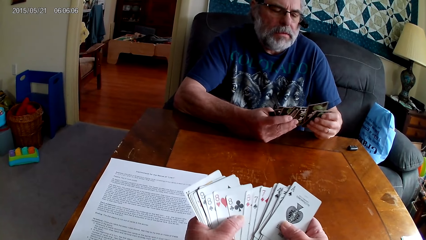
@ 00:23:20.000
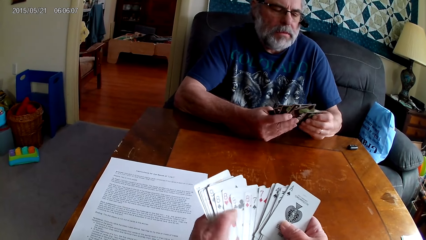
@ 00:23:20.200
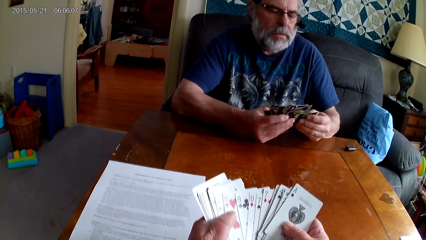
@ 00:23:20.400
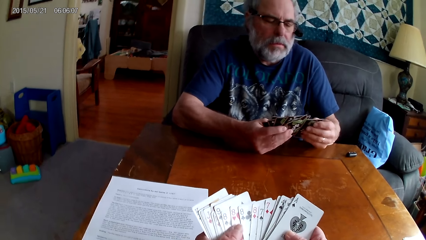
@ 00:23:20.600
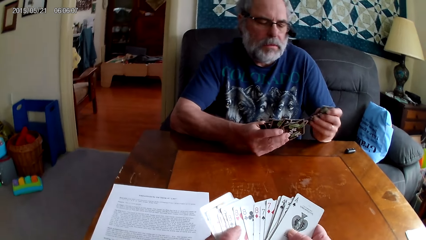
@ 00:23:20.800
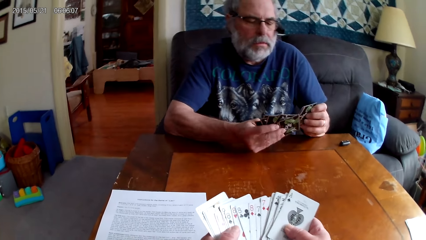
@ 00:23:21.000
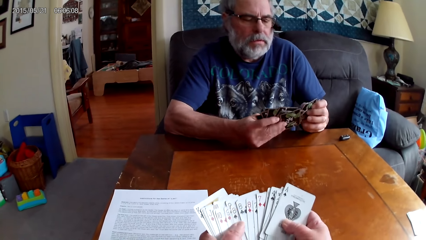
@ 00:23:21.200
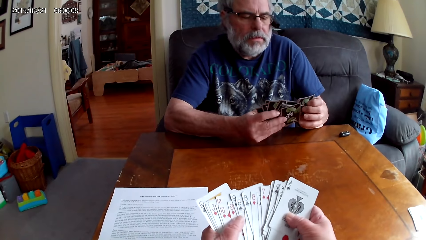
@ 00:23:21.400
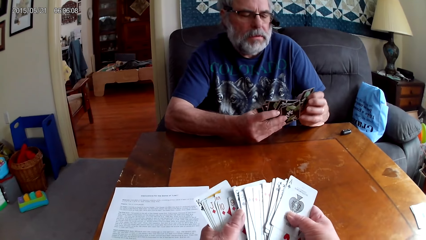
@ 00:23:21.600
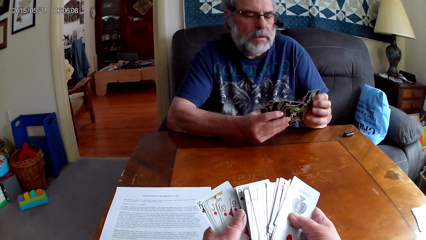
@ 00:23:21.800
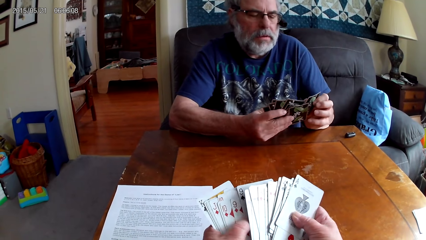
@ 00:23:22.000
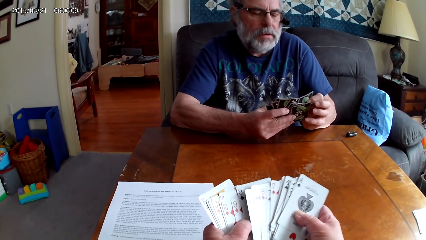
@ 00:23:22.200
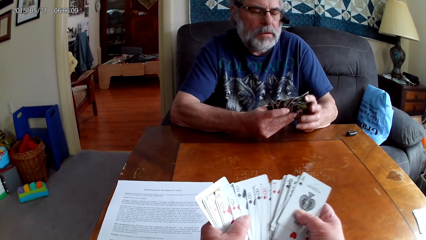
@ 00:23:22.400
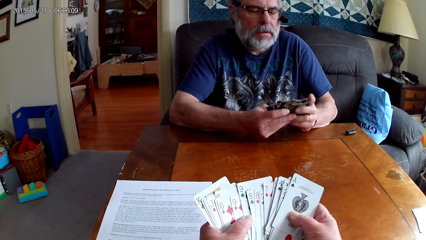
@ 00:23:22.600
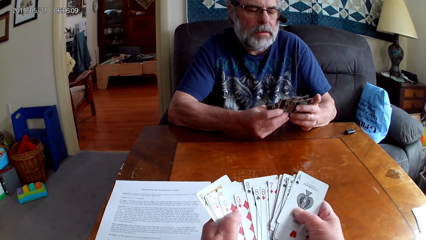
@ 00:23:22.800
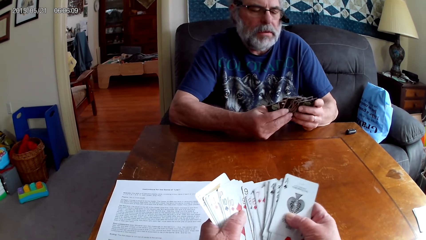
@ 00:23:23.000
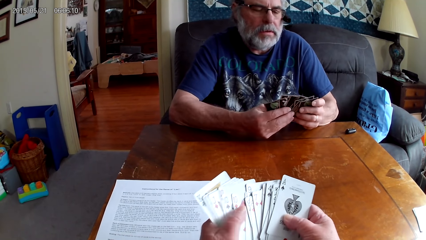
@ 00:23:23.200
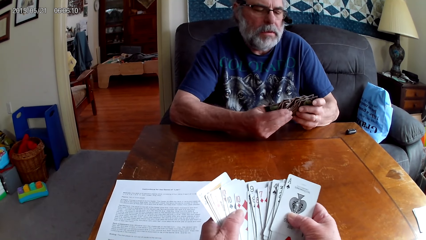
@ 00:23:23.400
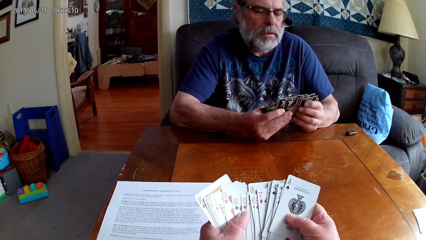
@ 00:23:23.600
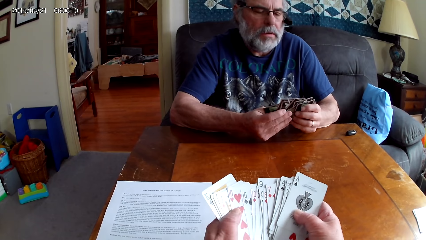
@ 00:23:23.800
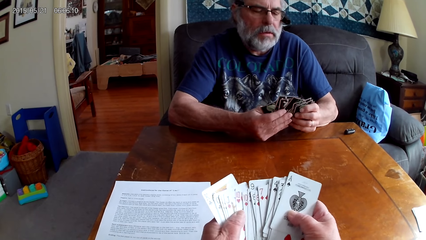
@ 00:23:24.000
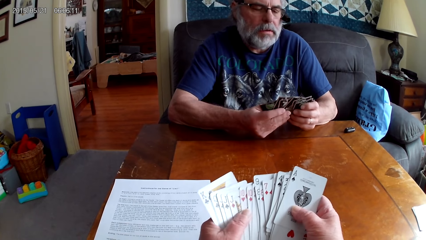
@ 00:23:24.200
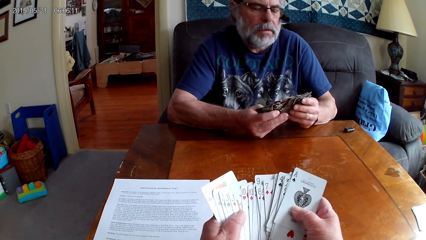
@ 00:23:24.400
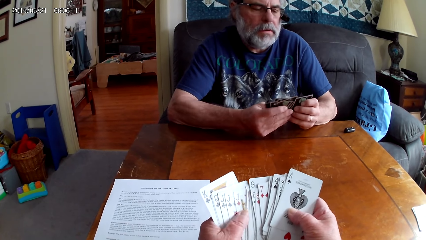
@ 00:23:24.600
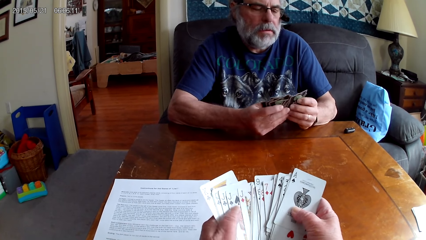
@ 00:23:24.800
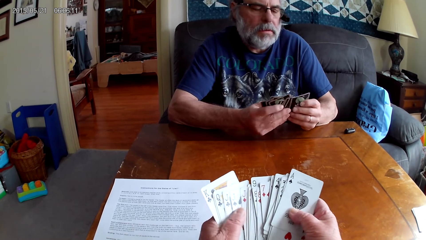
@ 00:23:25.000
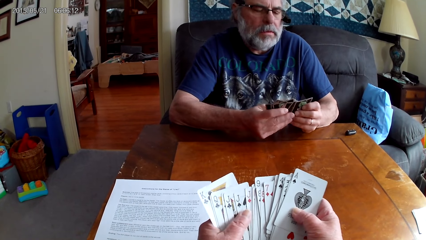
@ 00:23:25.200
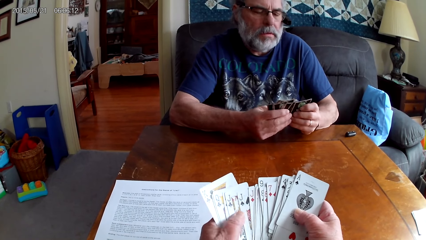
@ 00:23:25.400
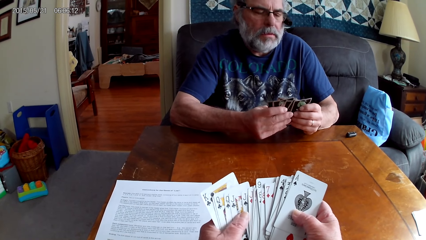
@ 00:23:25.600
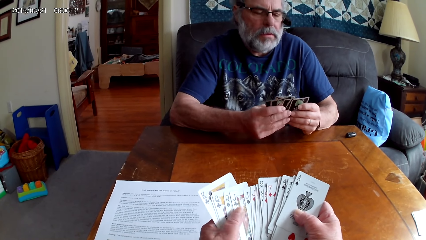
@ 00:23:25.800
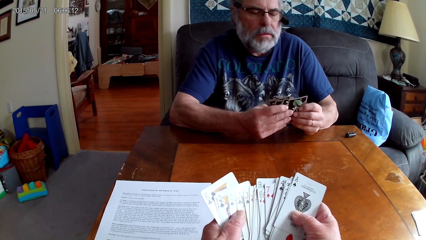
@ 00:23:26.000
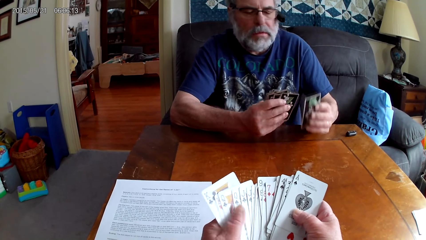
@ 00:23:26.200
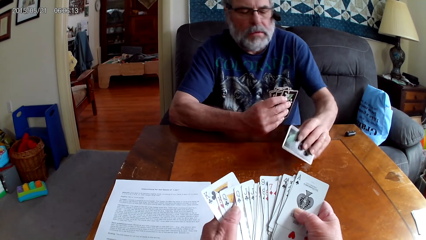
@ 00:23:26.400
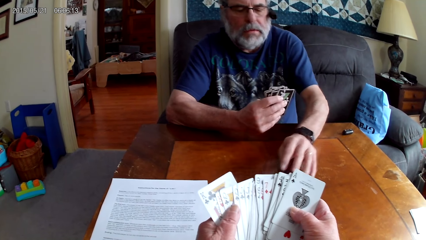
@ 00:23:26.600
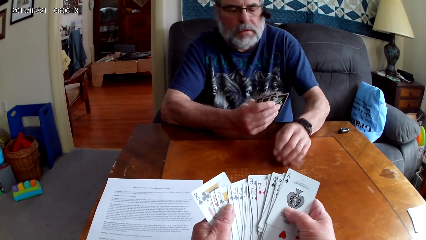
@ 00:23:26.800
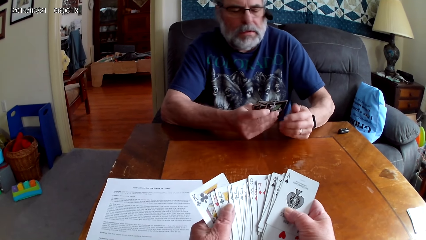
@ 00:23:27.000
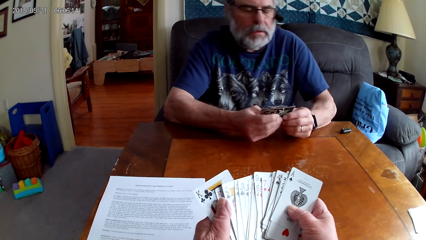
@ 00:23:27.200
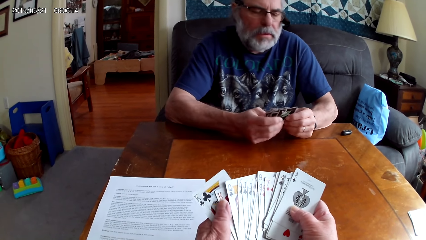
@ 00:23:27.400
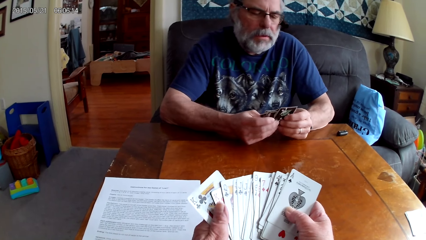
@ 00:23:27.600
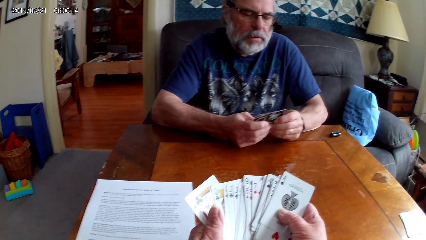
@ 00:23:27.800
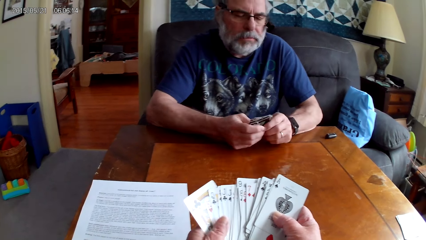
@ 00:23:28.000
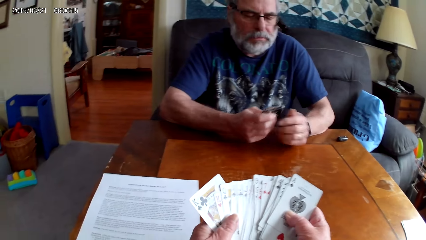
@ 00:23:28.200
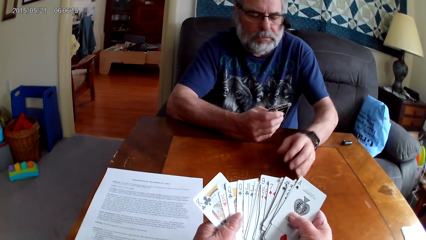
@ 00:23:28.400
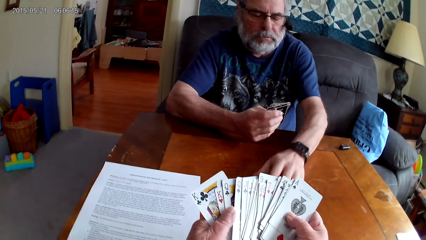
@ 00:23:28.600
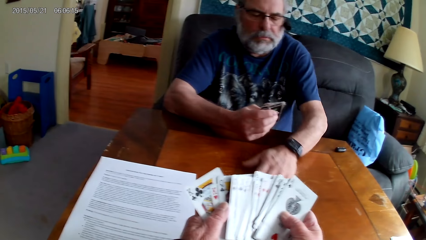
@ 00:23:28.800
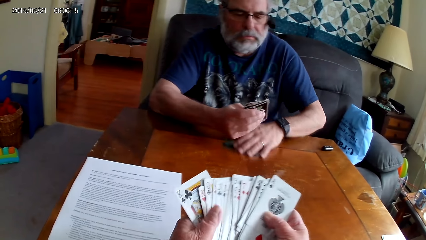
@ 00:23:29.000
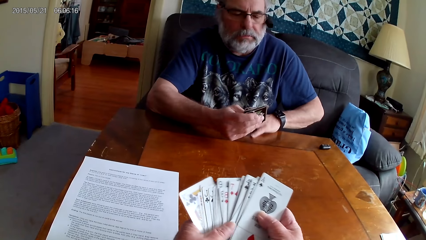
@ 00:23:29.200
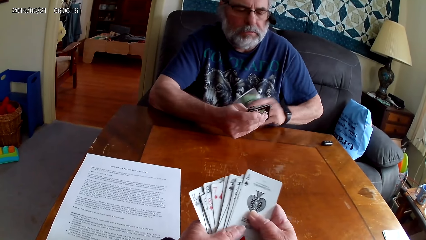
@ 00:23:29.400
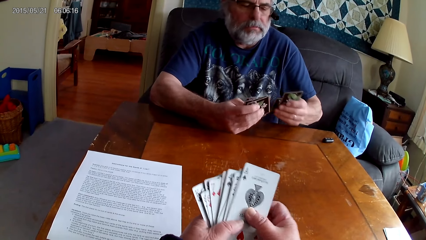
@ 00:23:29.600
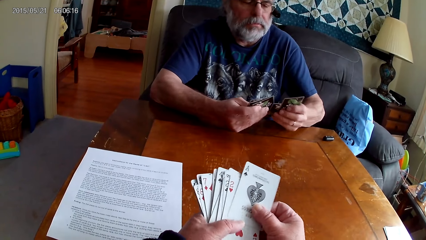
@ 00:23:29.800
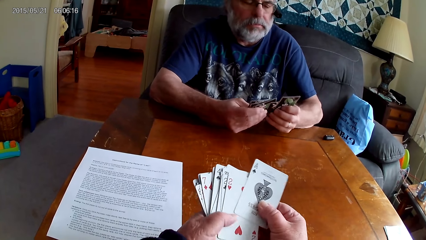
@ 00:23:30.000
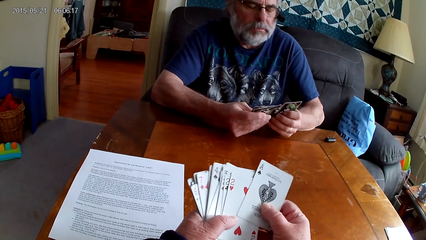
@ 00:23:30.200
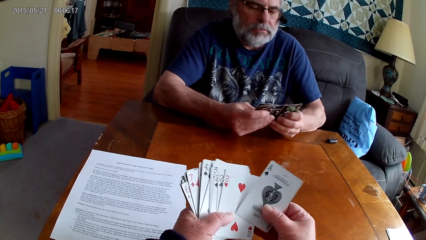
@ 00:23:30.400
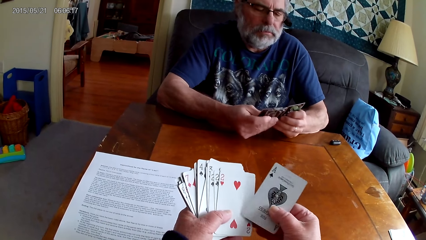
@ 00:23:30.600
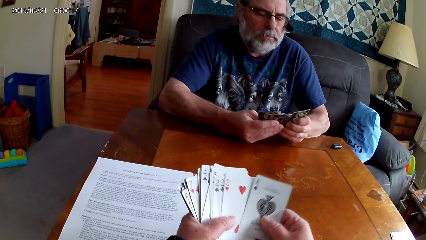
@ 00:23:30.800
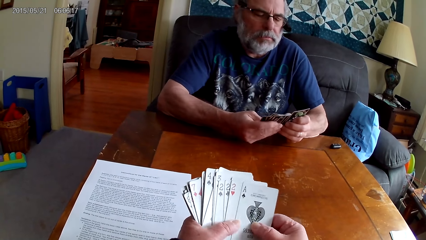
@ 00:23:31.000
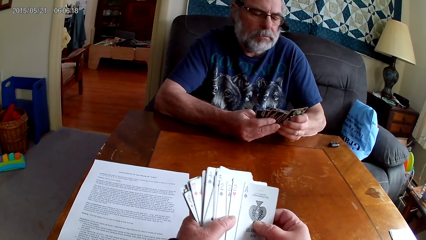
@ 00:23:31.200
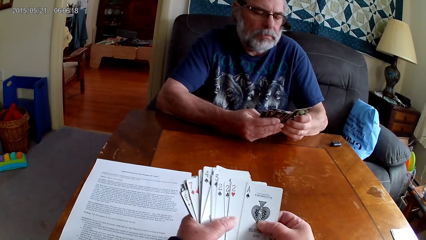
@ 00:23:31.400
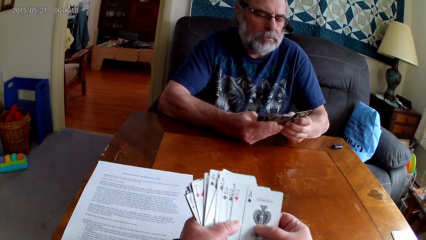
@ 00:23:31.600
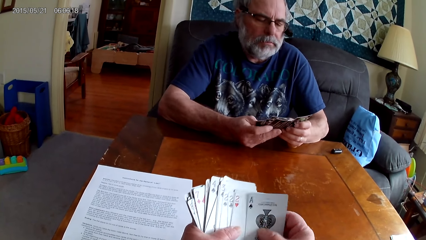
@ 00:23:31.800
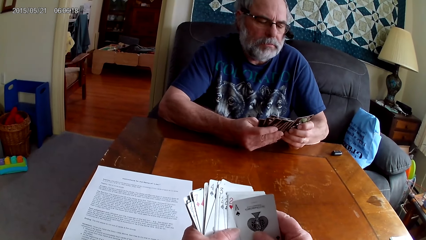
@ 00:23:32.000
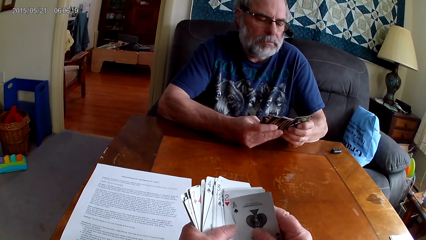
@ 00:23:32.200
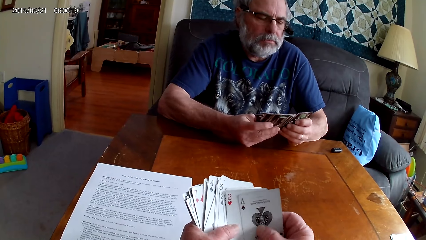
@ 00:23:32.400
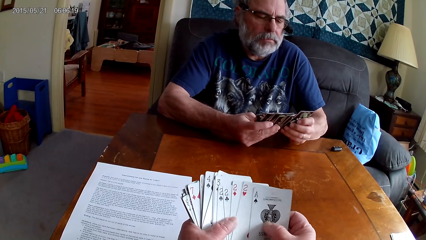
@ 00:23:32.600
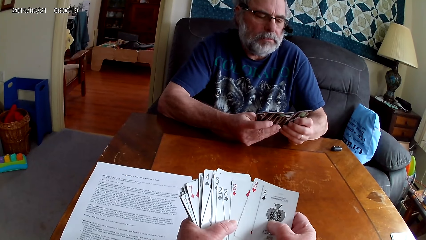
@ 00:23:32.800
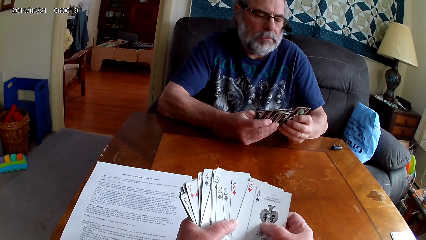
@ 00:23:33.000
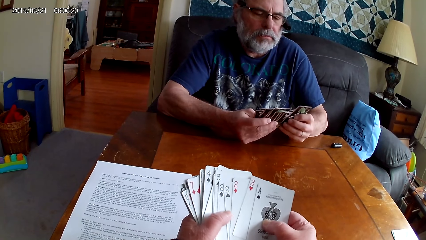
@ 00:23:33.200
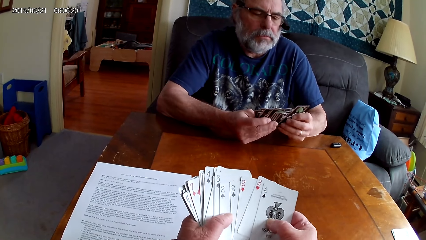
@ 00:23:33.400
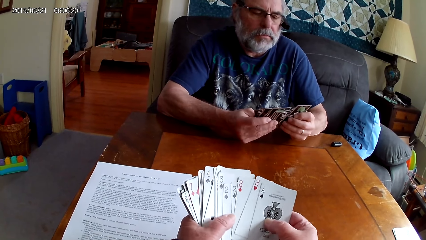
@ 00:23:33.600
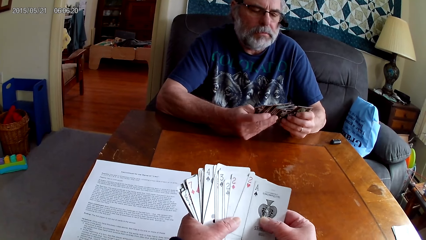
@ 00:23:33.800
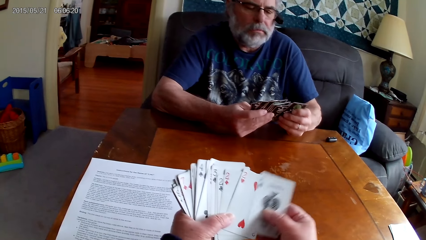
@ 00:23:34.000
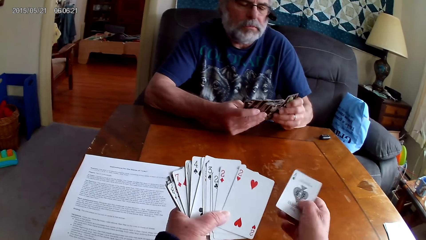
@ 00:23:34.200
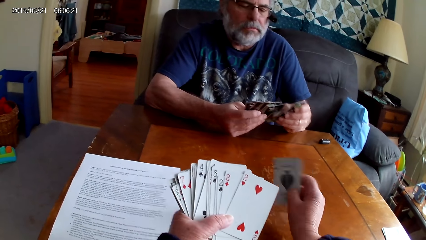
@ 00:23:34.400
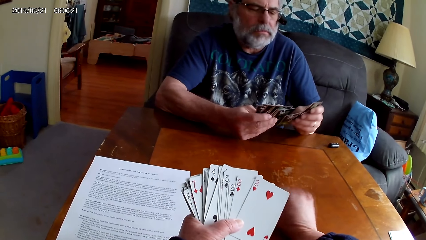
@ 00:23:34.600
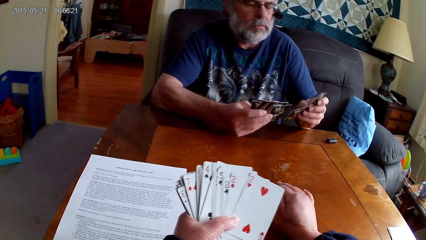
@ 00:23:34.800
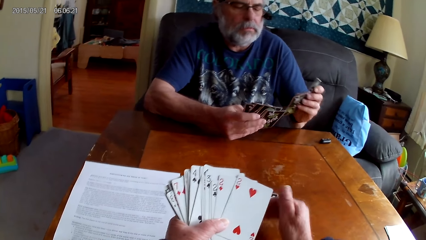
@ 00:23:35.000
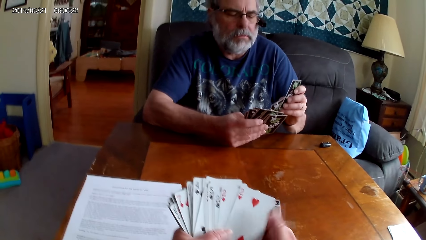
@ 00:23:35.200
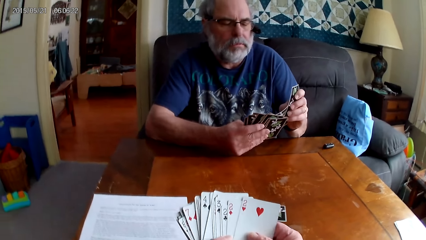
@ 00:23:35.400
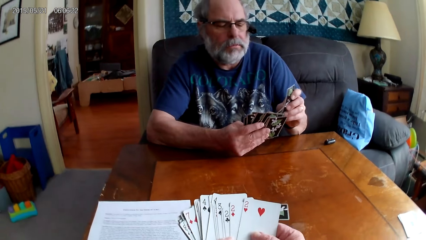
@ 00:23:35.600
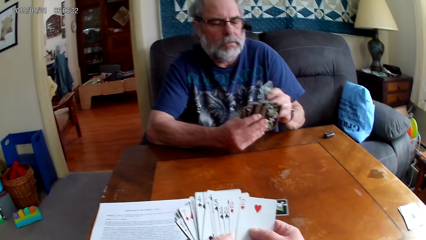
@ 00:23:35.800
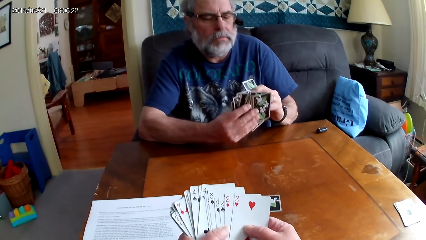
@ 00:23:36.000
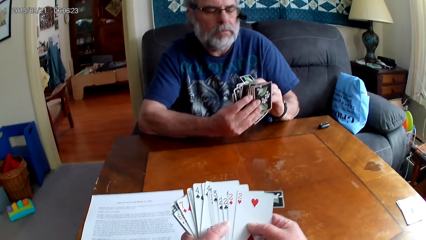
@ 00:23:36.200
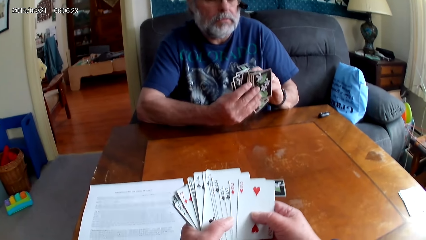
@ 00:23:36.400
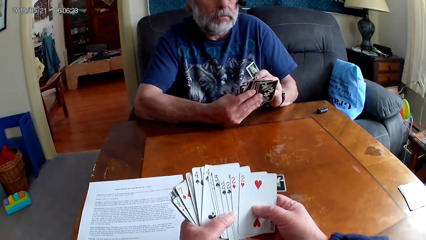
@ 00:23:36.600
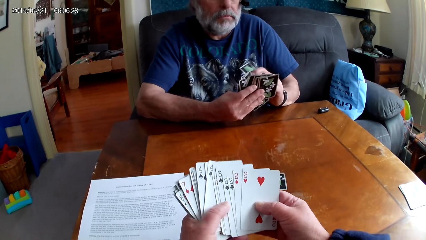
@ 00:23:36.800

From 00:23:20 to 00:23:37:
A man puts poker cards on the table and picks poker cards from the table. The camera wearer arranges cards and puts poker cards on the table. The man puts a card on the table.
